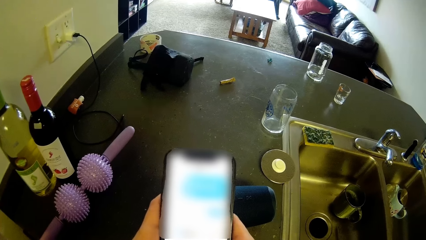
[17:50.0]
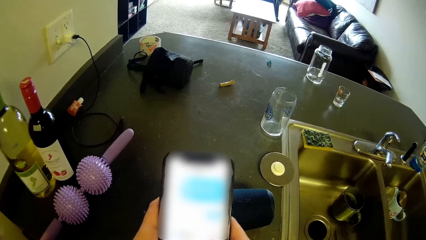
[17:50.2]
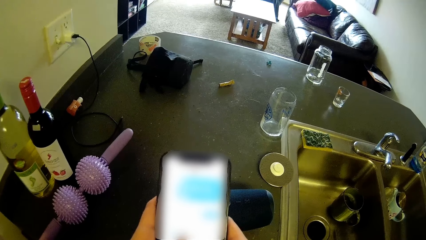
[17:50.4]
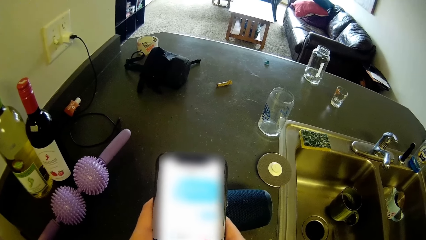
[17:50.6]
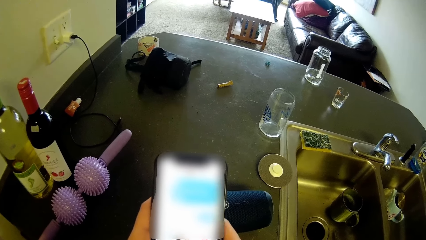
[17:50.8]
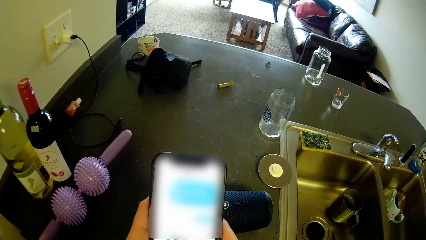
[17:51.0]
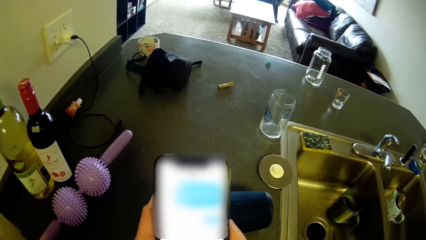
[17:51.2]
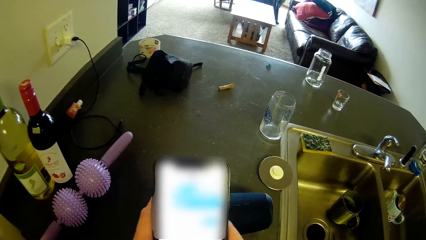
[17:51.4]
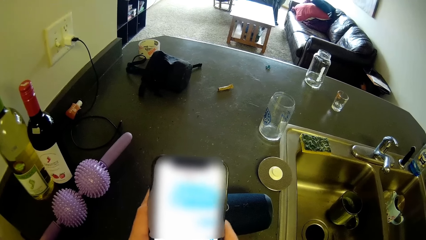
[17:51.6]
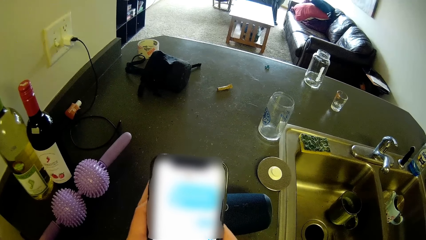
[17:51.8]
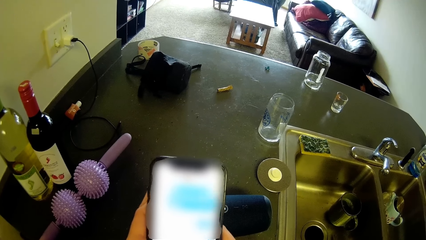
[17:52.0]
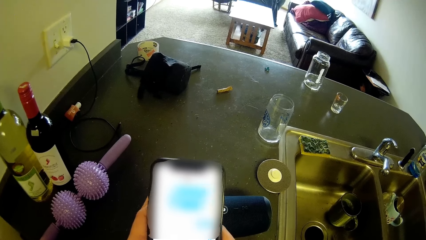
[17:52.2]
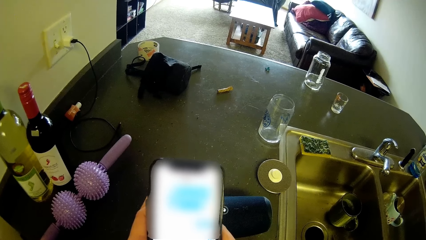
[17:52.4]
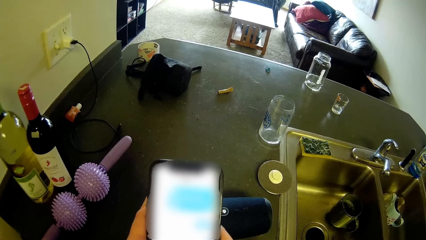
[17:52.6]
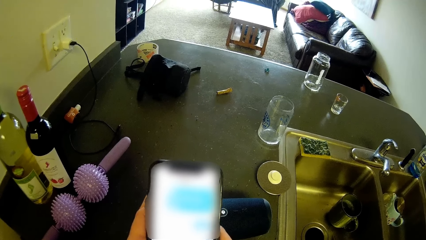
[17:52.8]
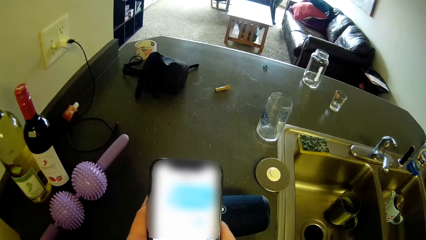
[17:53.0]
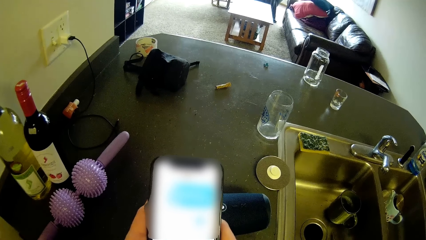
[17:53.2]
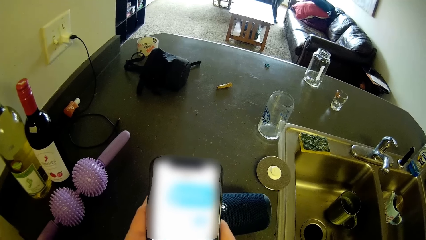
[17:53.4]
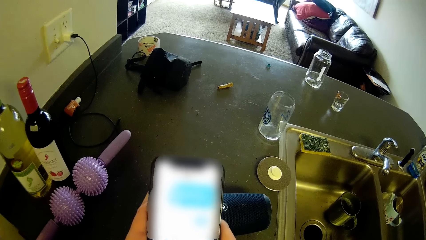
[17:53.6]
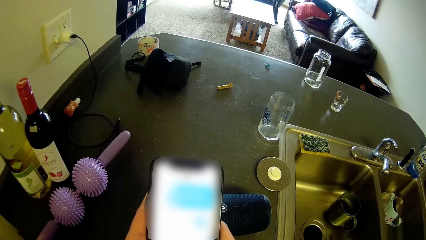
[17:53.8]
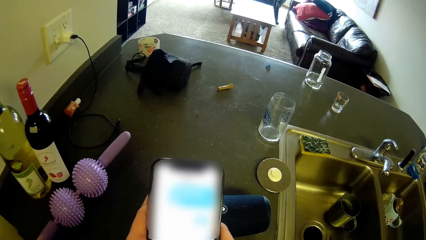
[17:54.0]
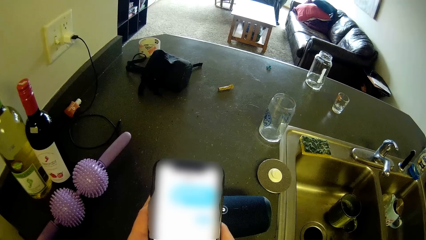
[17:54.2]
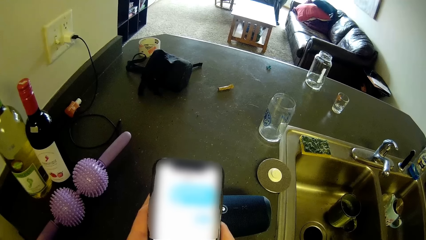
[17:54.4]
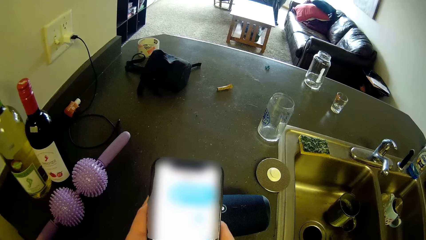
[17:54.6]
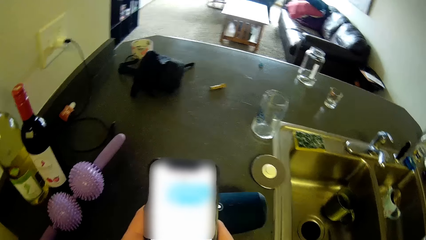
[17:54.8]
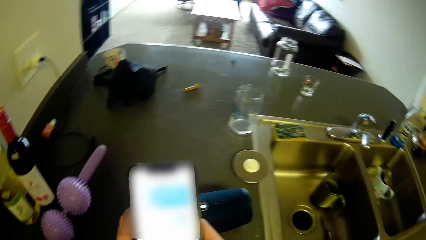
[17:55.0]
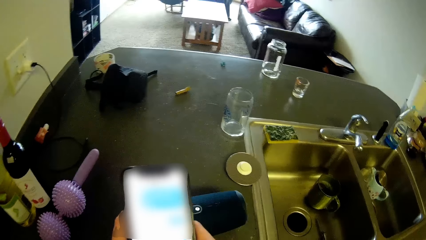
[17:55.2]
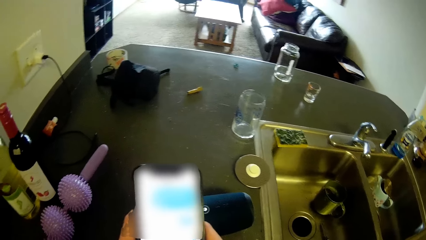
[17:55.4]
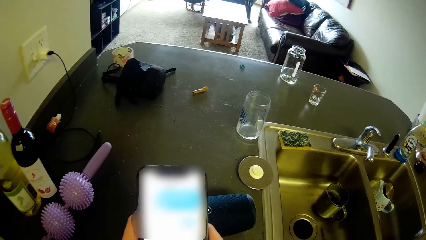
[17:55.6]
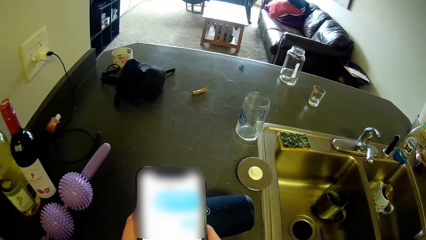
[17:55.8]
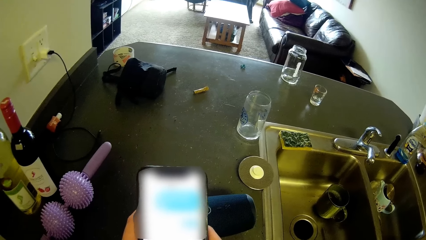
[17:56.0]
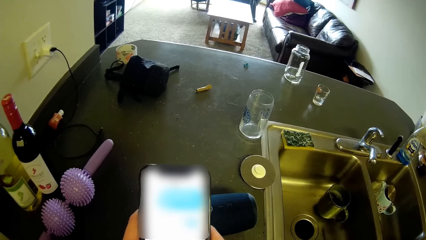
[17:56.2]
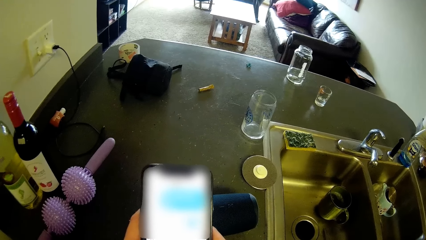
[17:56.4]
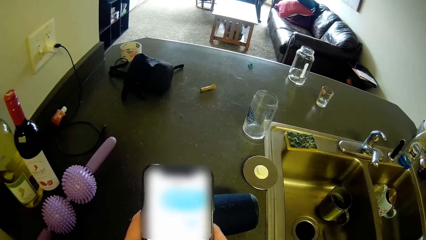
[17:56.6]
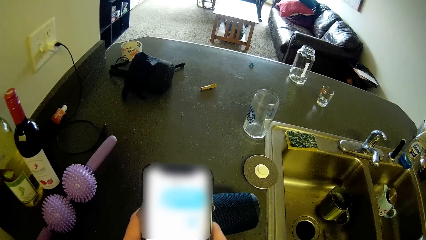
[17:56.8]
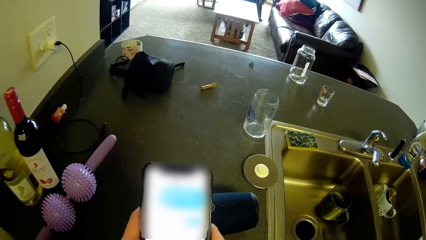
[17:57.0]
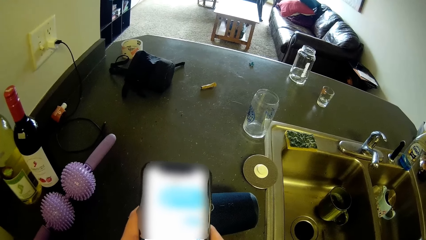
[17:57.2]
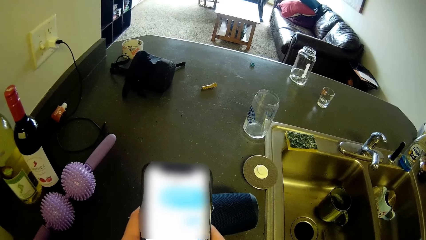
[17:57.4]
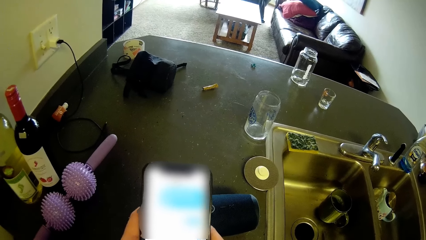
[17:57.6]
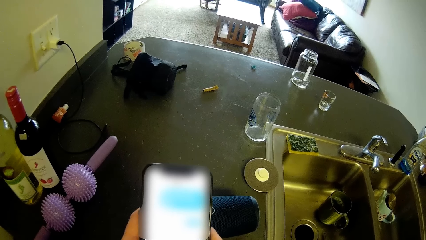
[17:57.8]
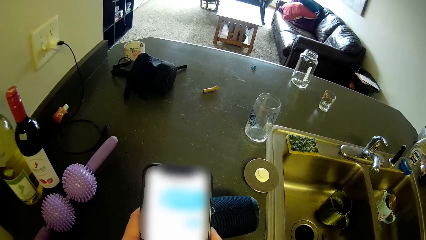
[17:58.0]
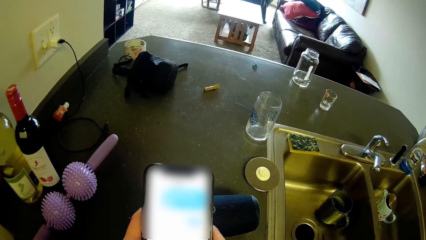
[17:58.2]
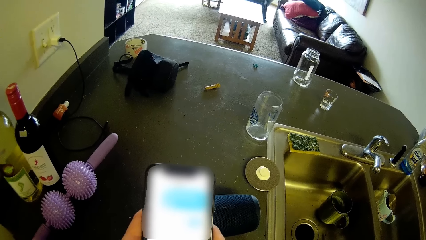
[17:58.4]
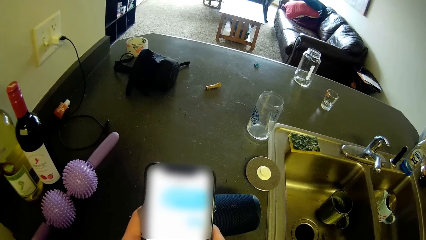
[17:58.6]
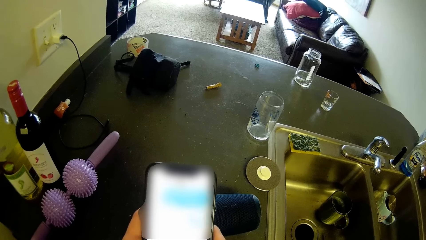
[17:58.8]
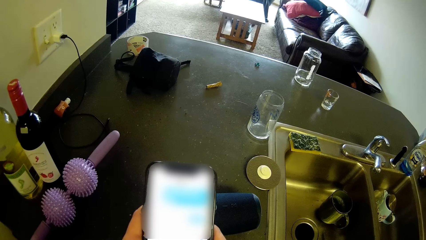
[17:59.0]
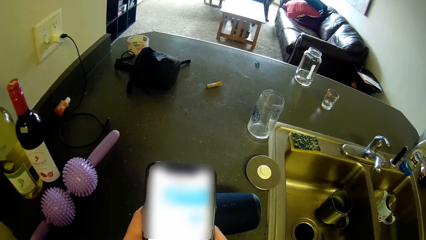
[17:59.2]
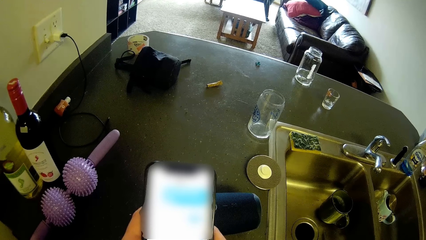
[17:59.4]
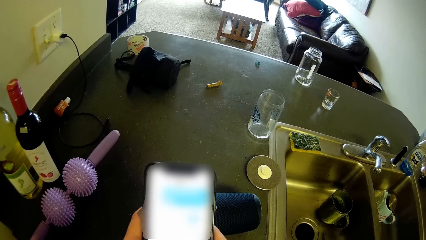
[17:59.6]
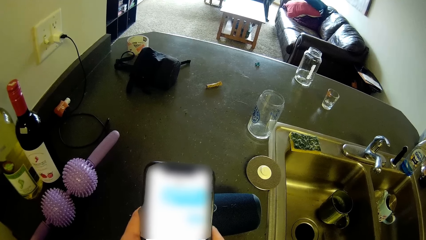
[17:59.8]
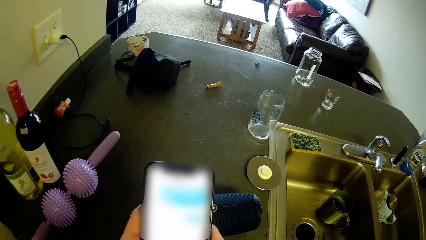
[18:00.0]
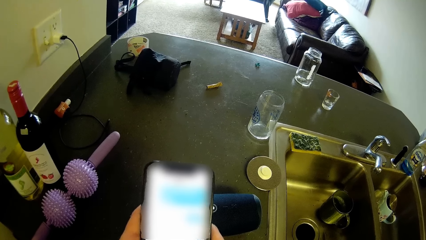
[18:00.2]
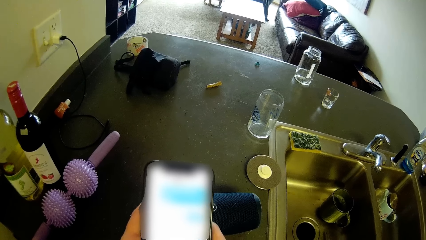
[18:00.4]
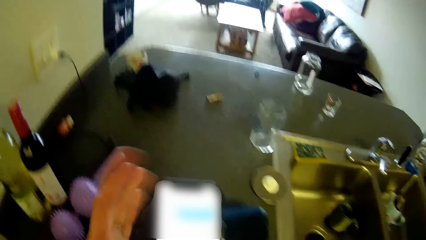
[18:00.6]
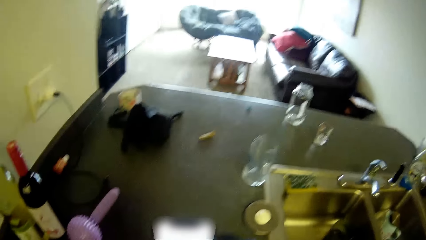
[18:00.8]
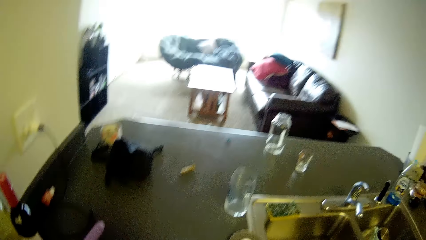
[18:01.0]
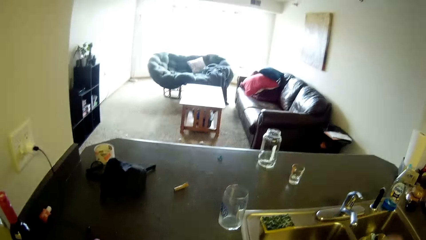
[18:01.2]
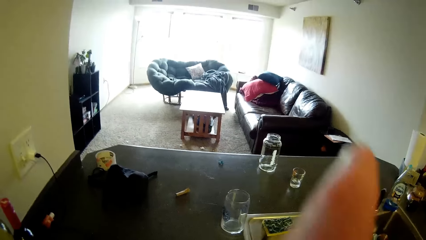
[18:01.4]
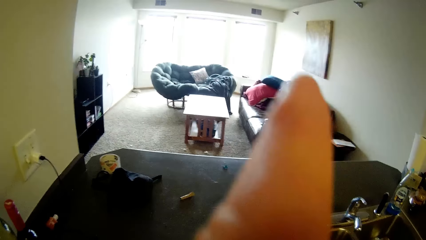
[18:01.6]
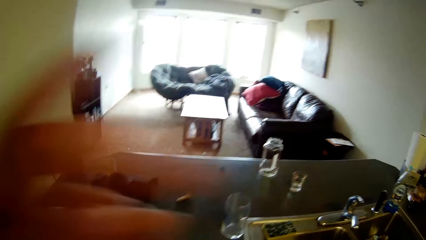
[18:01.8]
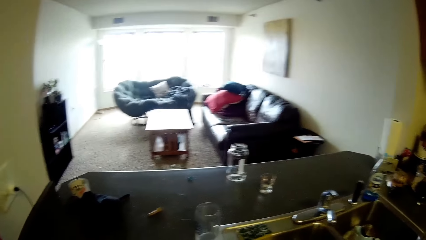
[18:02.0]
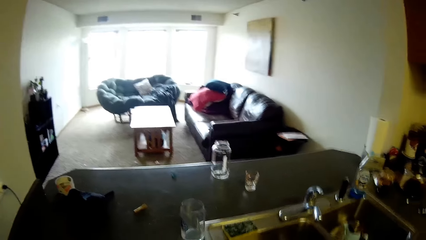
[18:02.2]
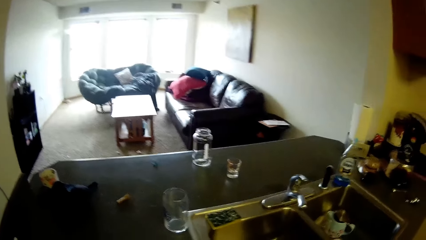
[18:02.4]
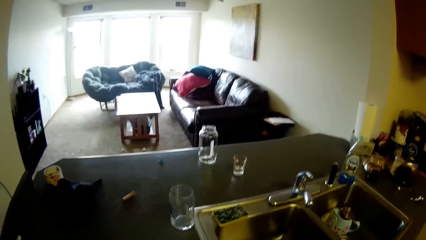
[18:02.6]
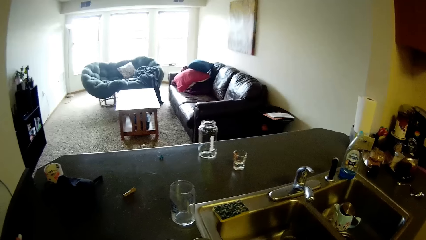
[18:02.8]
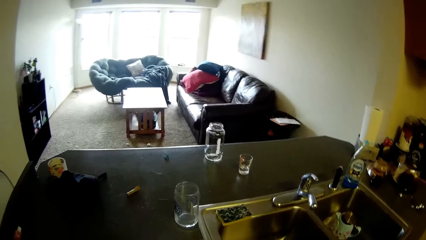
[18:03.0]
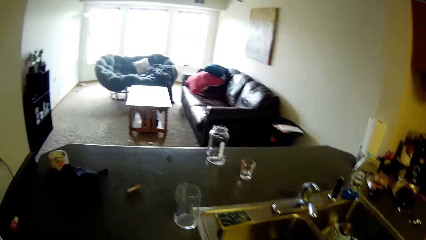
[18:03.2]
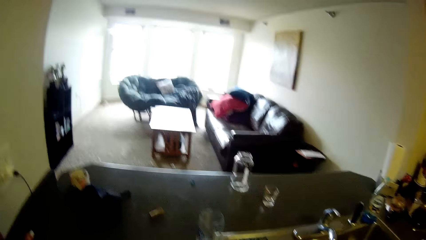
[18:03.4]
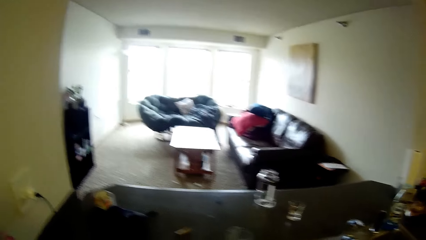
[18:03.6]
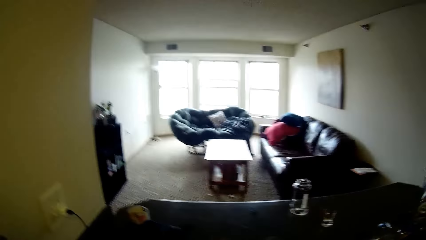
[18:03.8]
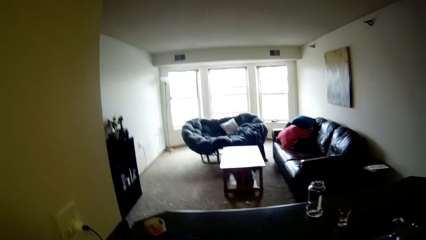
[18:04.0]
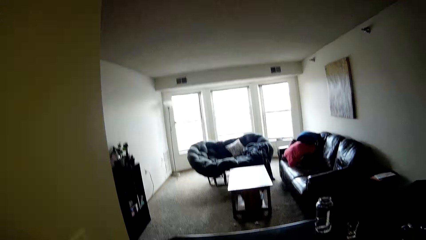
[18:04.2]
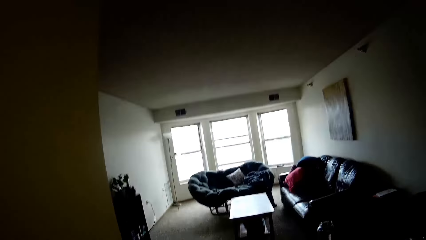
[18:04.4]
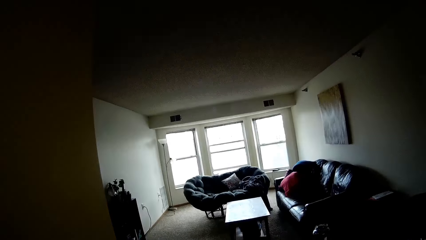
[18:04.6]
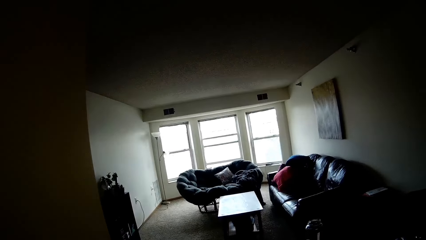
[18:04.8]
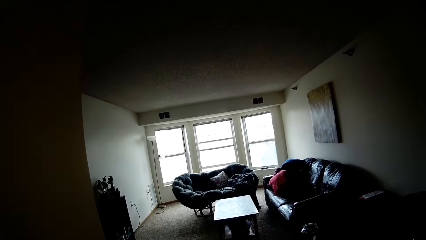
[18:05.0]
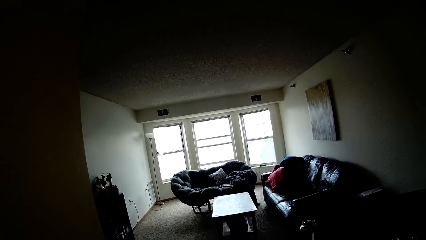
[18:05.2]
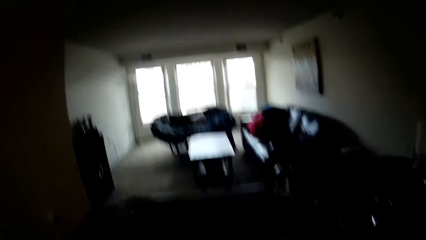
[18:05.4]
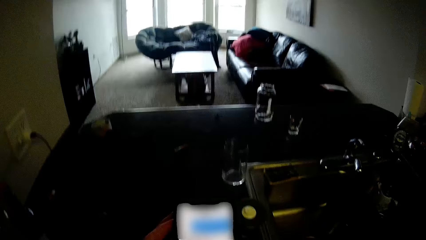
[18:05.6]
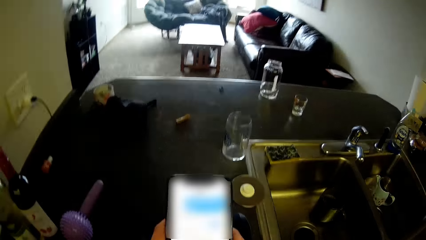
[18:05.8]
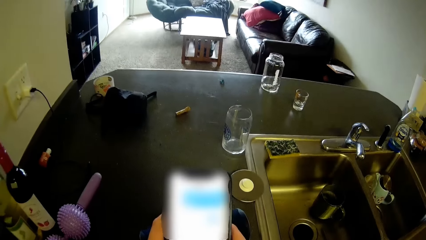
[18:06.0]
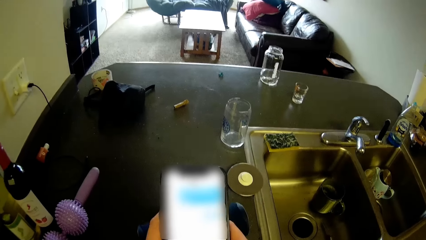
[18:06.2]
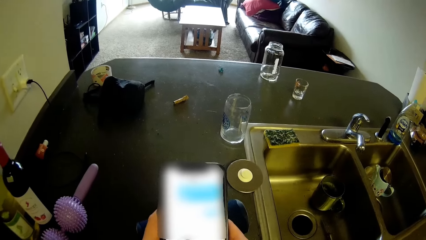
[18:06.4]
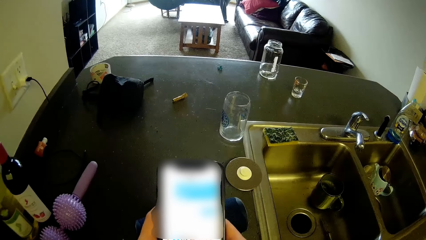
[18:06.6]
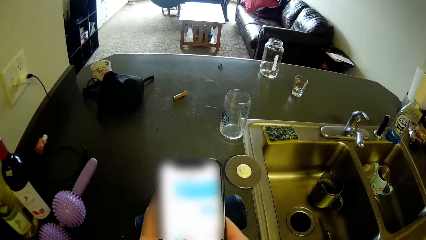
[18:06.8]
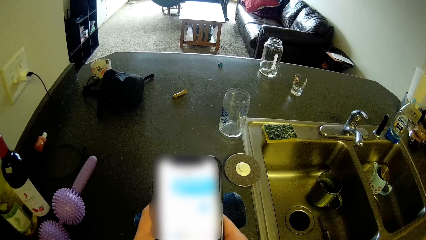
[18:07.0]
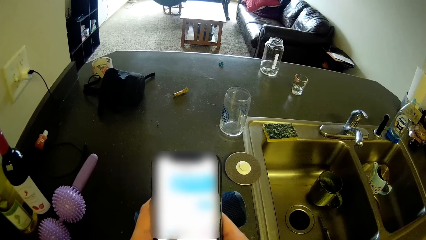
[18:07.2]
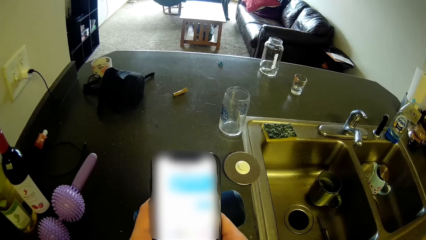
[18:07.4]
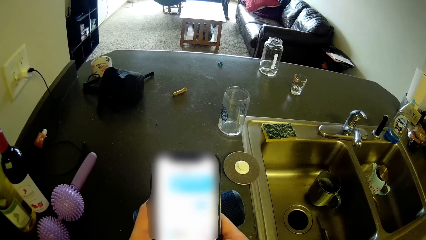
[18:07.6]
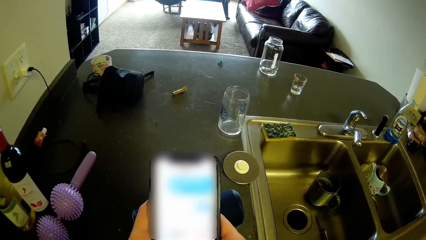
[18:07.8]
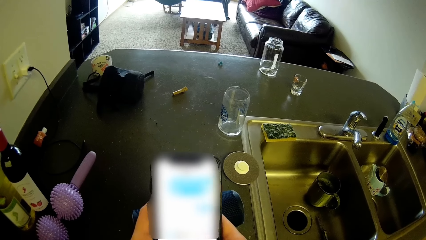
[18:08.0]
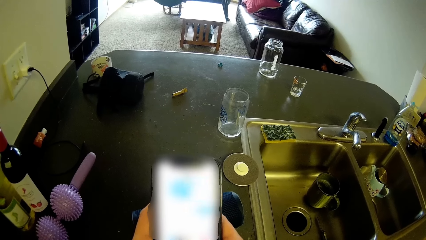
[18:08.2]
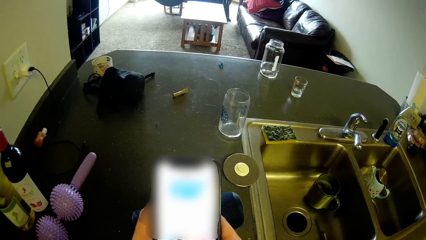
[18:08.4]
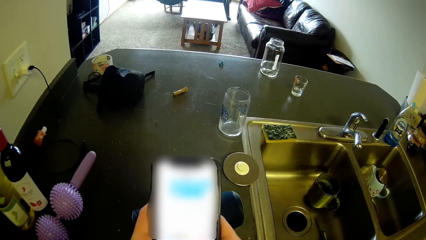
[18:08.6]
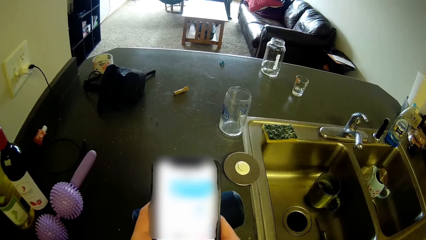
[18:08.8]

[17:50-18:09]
The camera wearer types the message. They look around the room. They type the message.
